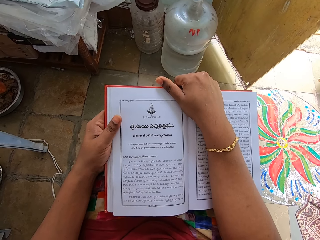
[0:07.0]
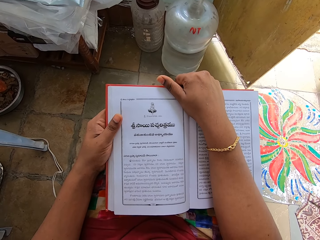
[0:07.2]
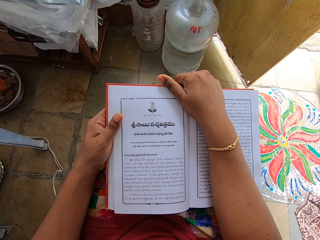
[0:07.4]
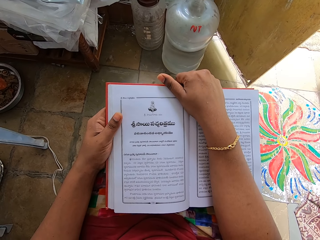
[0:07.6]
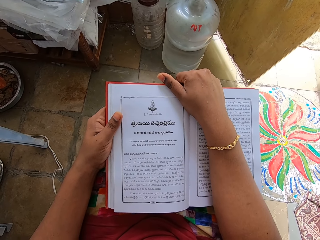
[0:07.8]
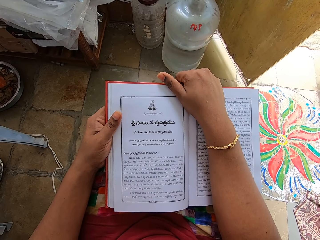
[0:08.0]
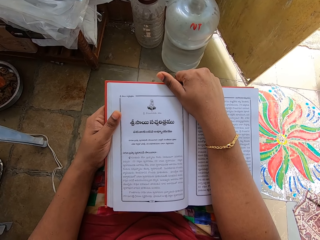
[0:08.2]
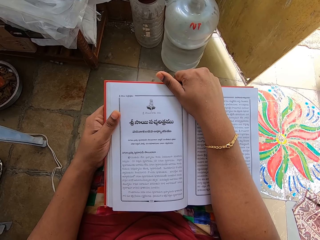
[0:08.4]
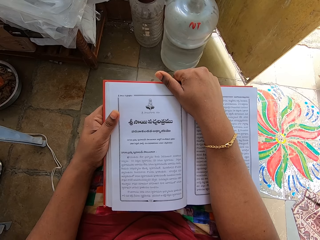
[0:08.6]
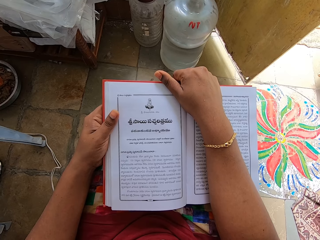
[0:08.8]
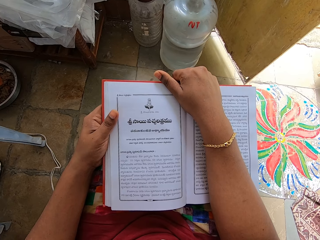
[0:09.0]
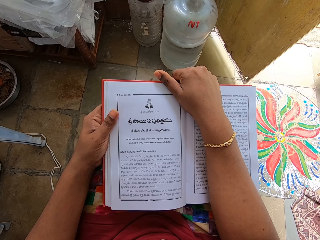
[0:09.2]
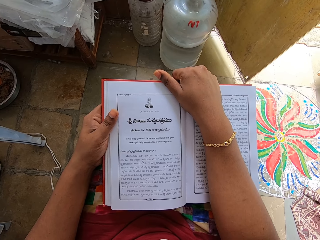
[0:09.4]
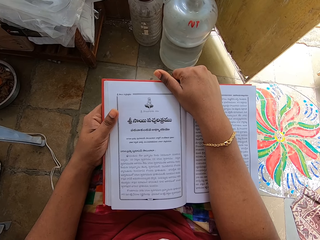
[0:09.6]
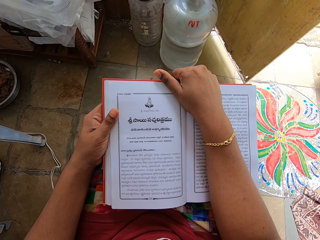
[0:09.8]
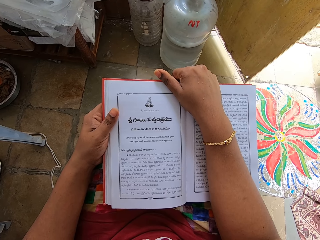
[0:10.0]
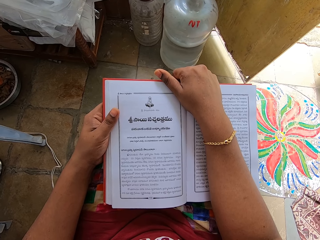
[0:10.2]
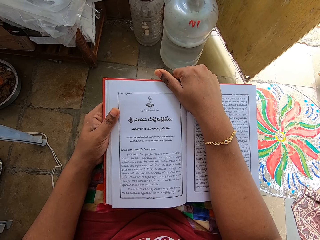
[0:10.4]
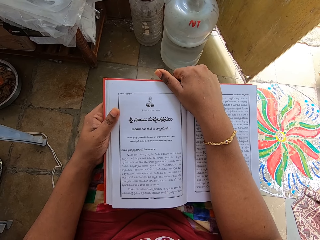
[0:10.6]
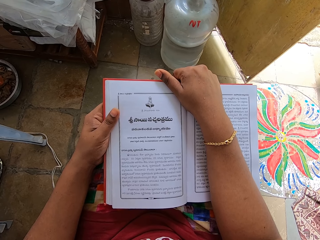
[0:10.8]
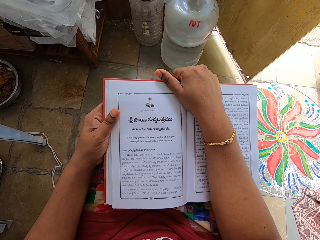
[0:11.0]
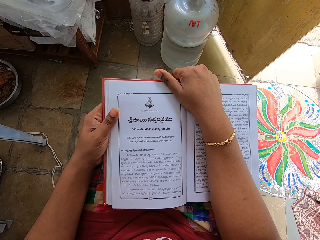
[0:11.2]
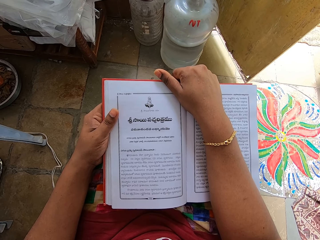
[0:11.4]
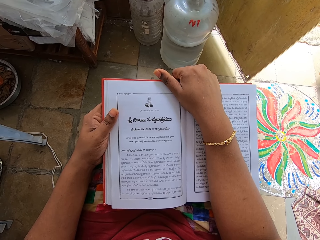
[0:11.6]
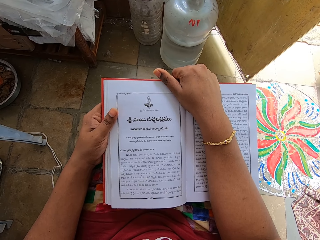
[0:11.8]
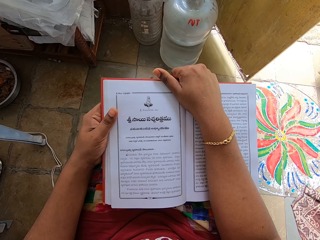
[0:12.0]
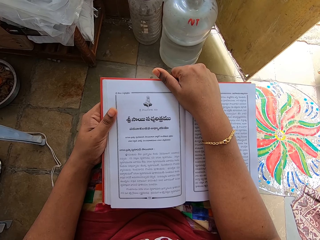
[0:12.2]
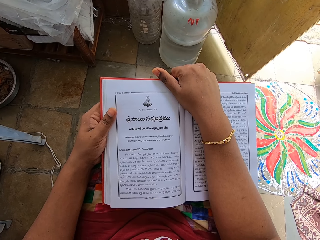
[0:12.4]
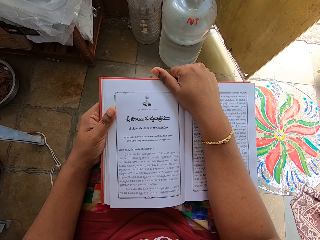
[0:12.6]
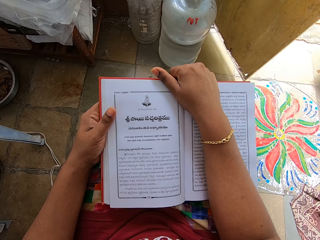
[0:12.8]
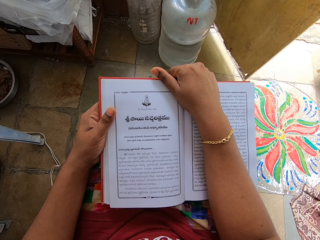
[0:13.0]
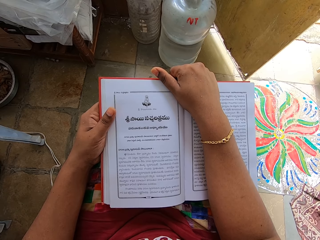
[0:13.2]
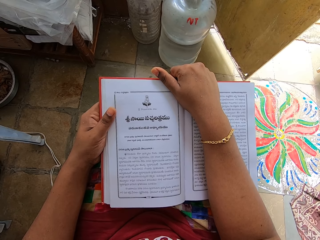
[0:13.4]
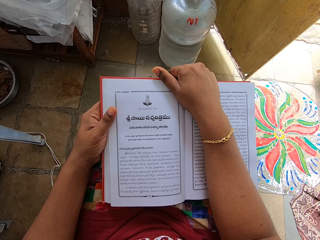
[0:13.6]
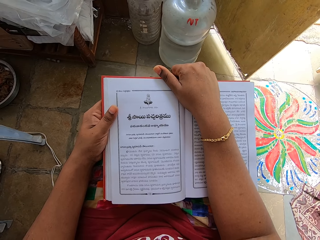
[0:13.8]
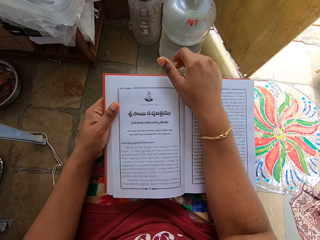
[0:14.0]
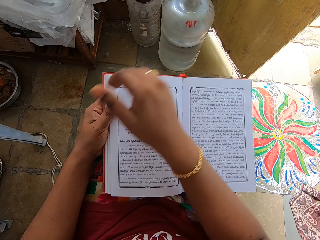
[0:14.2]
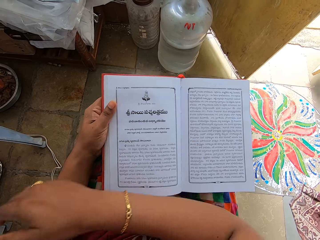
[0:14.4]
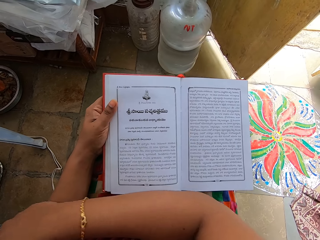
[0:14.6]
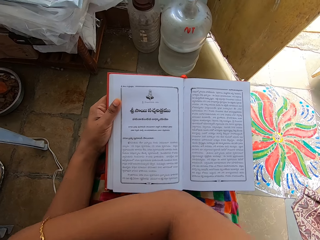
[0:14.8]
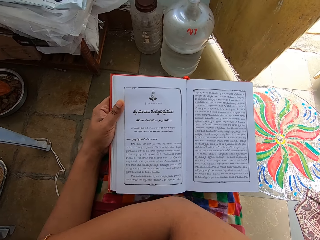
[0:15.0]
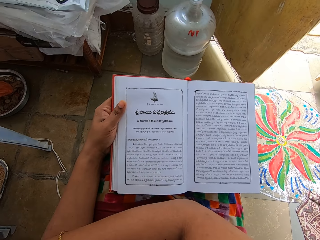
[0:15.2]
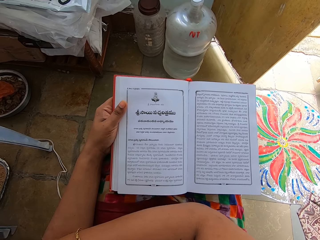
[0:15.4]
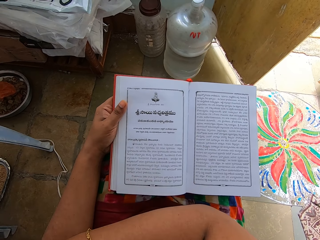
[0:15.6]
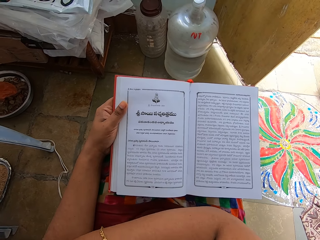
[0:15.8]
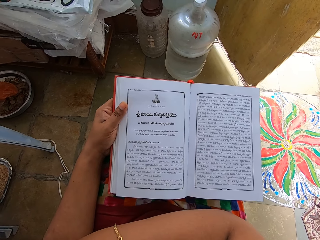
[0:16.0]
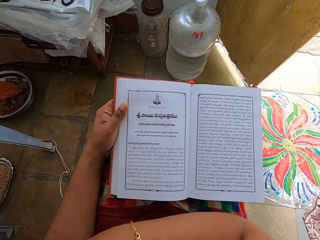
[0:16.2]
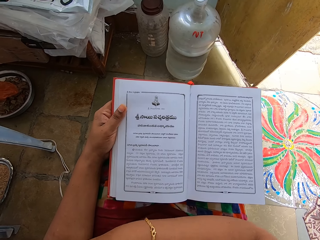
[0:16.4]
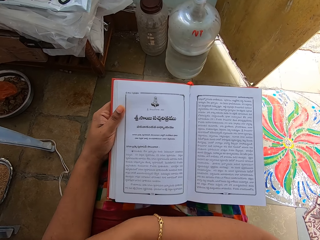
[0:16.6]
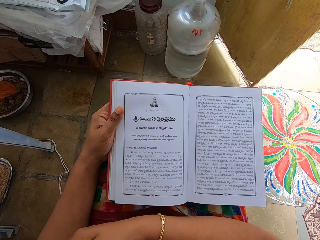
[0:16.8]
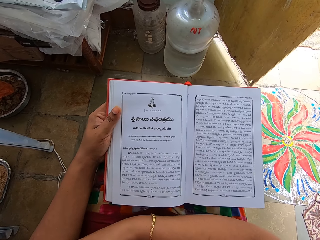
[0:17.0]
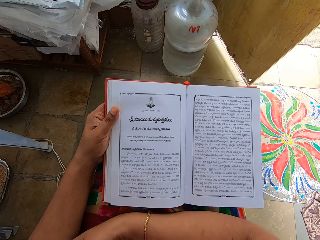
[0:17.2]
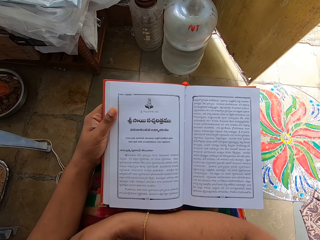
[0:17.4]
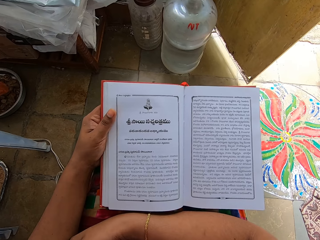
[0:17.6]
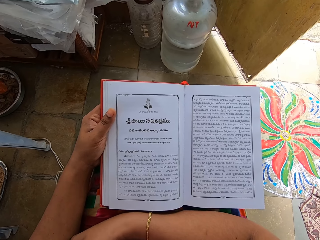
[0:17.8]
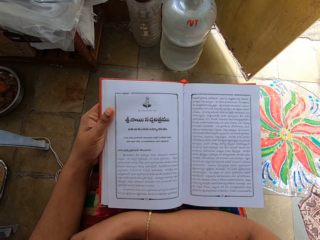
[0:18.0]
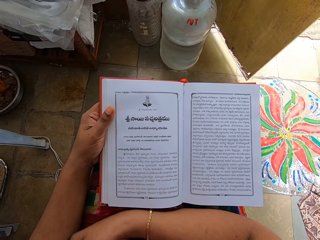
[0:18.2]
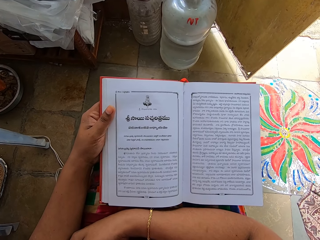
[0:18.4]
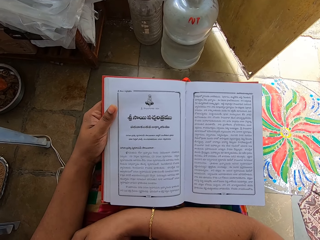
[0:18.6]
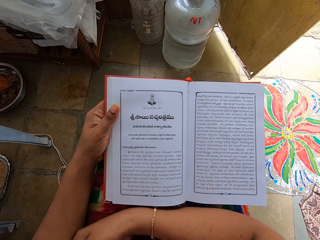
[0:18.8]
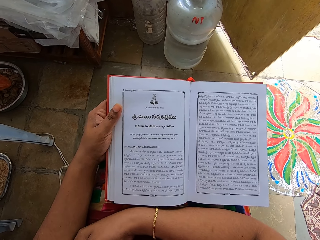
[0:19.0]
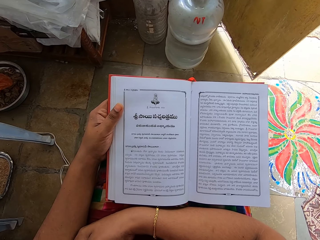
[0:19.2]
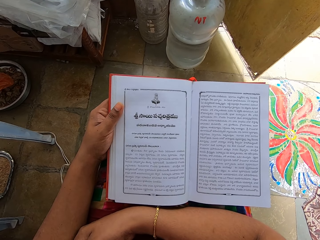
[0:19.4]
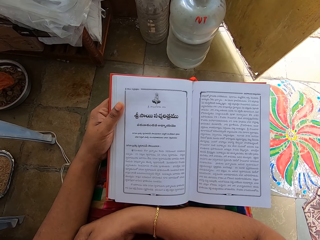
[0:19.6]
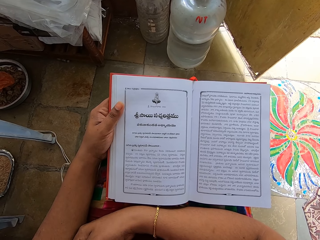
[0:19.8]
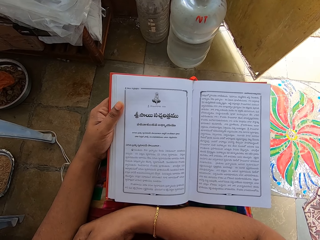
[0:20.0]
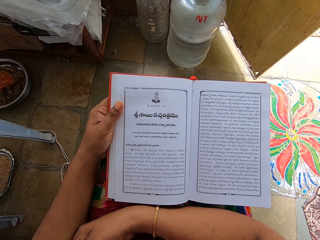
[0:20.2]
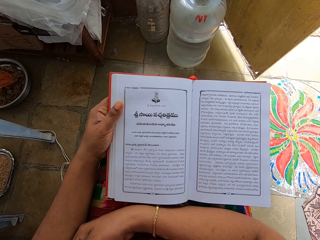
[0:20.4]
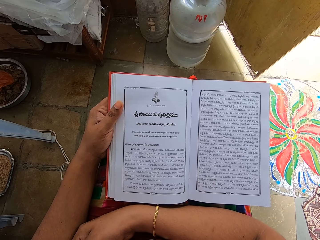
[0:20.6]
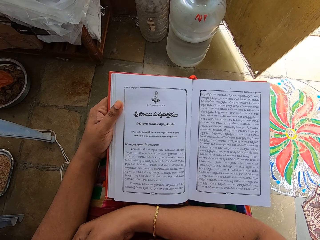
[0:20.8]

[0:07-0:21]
The camera wearer reads the book. They move the hand. They read the book.

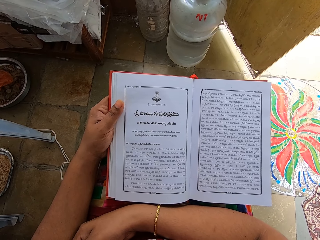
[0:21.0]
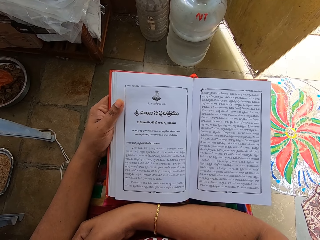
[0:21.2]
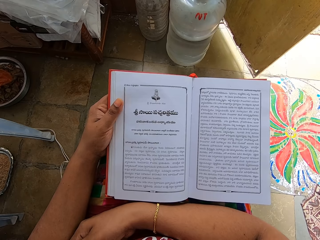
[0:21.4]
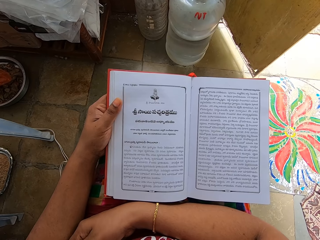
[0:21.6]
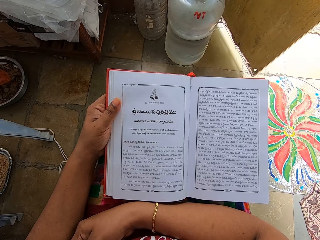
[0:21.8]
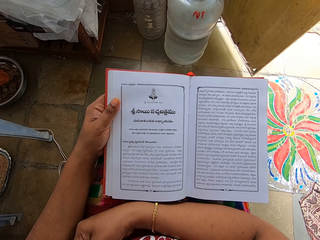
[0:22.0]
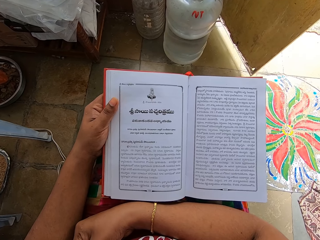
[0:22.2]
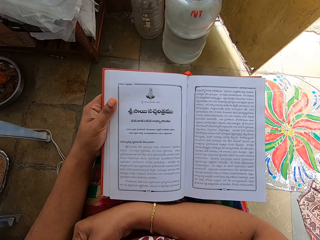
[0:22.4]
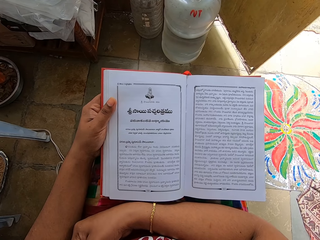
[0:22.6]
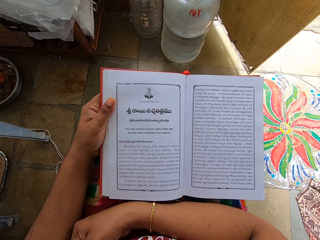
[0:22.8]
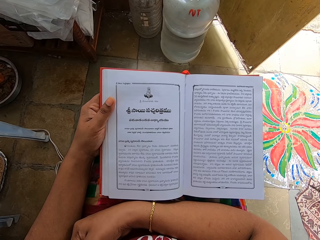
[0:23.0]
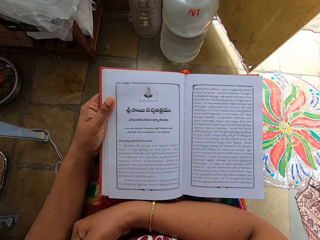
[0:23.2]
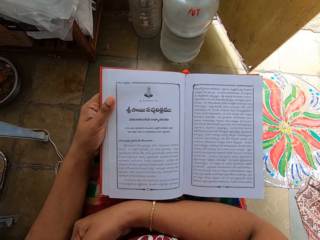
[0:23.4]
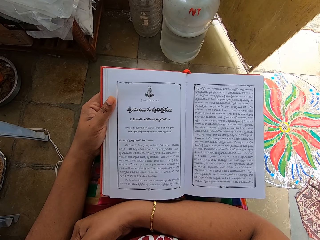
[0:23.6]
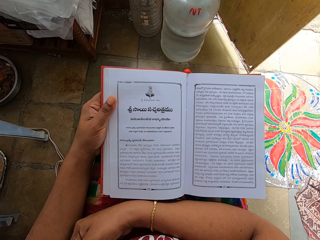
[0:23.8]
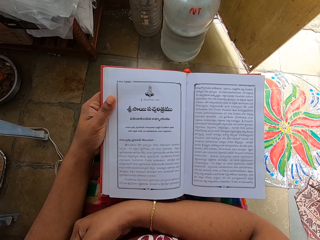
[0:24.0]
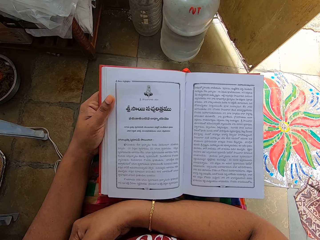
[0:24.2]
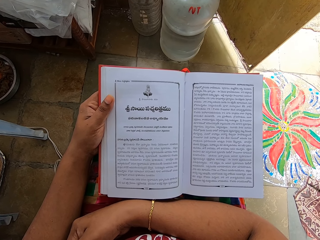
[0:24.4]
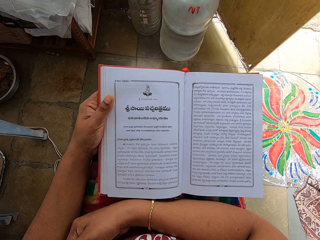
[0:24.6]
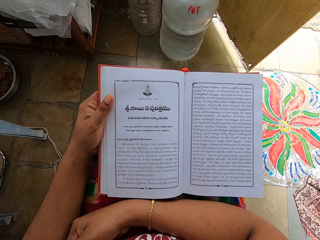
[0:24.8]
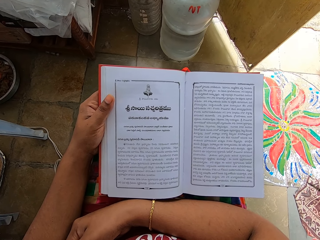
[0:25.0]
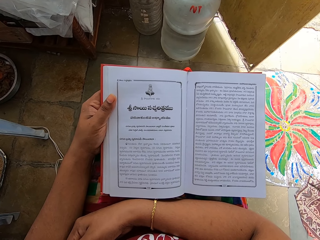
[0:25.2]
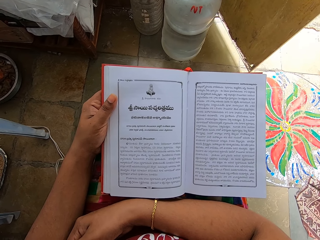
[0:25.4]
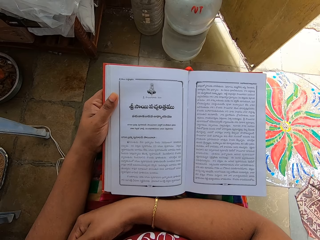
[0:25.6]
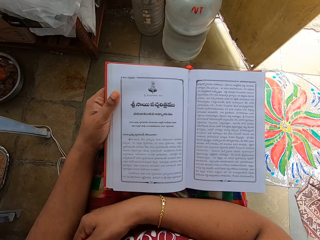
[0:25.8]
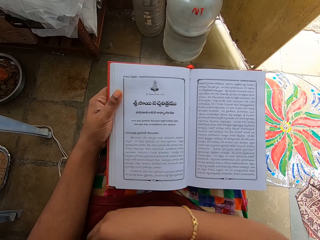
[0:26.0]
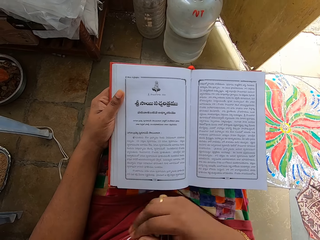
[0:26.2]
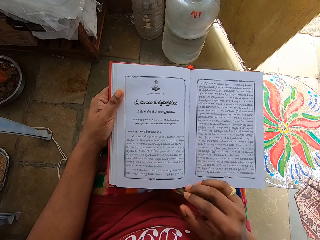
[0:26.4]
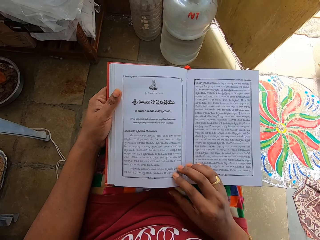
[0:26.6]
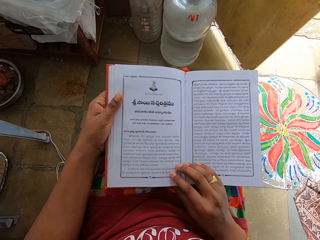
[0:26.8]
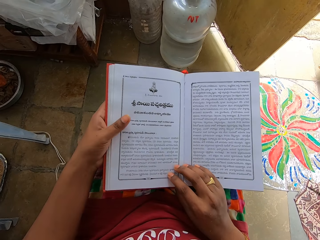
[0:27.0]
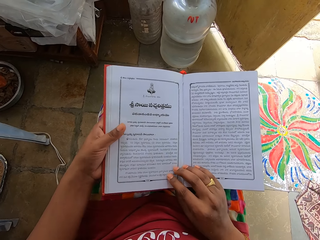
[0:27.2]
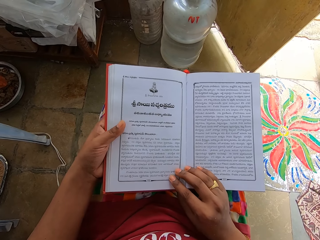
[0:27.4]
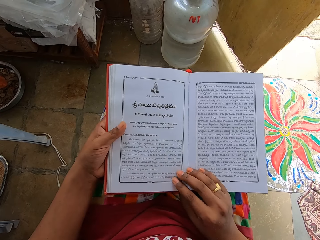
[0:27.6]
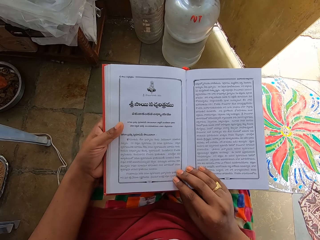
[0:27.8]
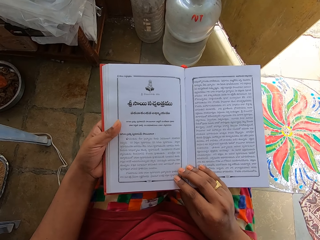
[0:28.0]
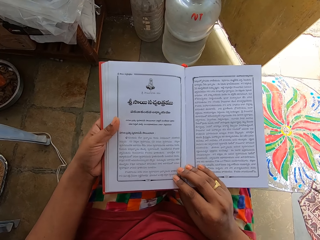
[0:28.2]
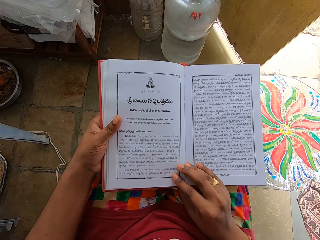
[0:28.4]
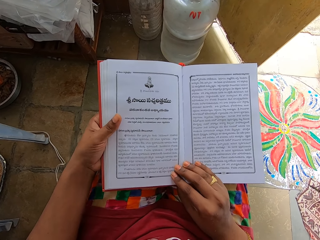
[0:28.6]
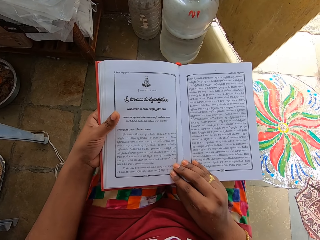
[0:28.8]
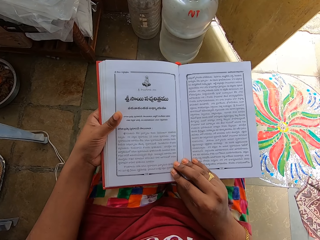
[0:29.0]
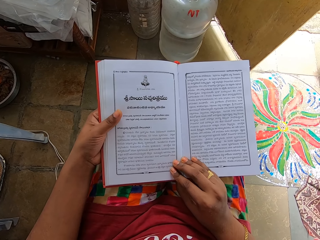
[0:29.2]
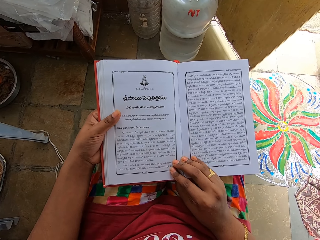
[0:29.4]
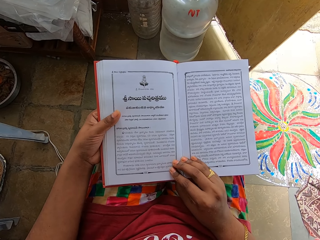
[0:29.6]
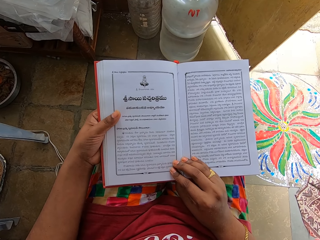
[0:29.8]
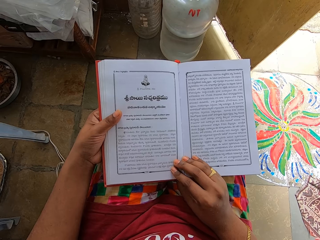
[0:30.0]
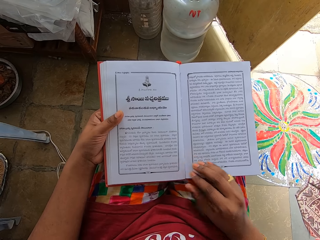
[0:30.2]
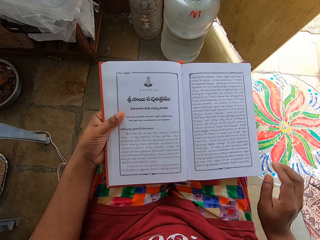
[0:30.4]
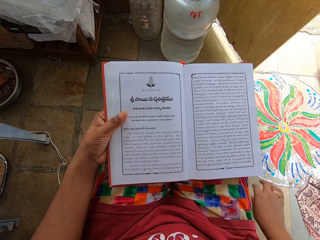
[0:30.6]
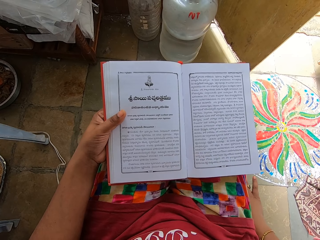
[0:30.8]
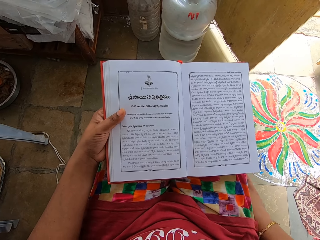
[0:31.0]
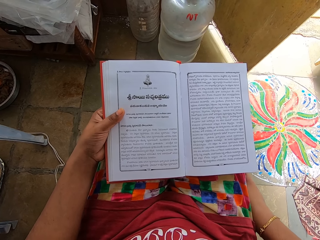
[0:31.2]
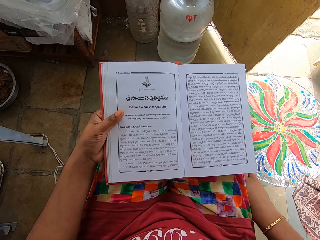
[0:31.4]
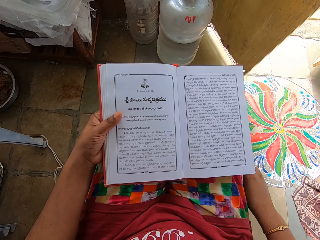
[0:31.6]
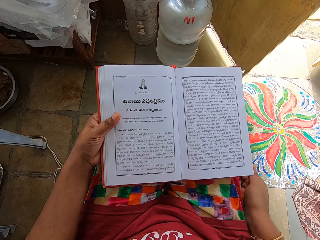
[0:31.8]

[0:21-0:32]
The camera wearer holds the book with both hands. They read the book.
